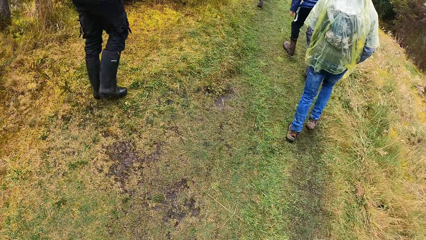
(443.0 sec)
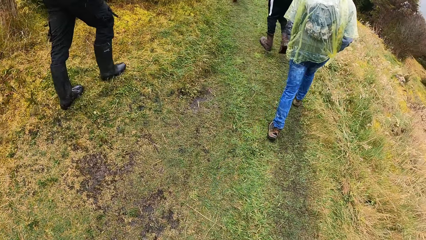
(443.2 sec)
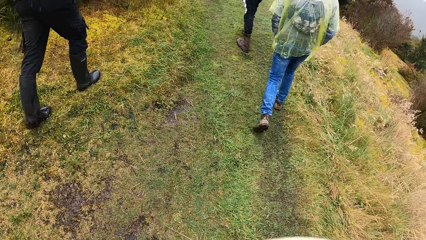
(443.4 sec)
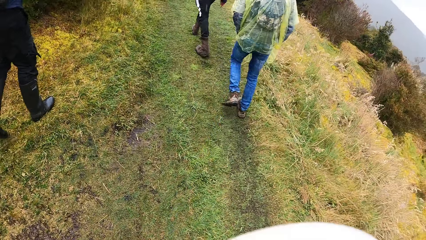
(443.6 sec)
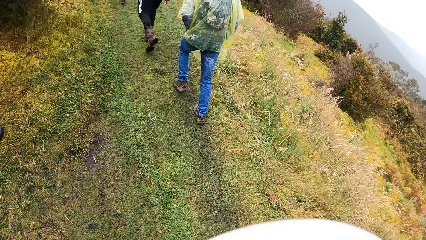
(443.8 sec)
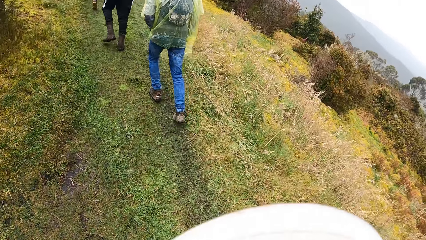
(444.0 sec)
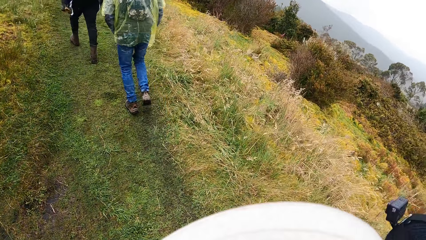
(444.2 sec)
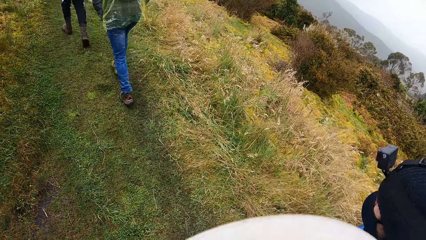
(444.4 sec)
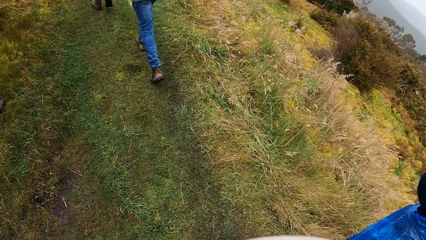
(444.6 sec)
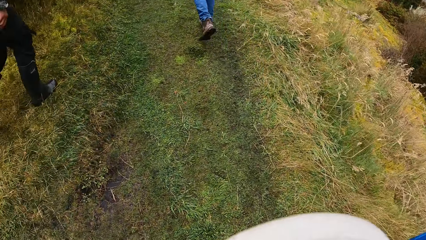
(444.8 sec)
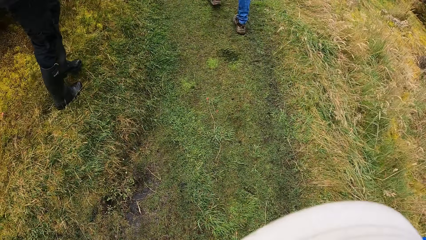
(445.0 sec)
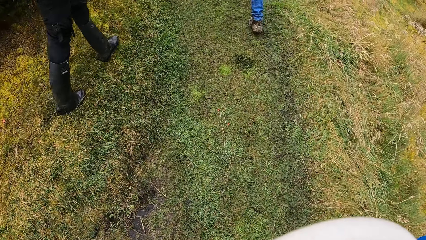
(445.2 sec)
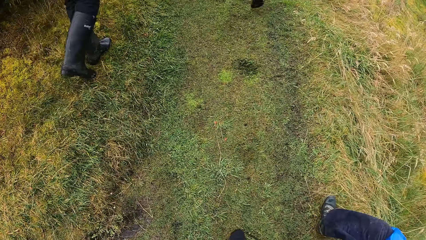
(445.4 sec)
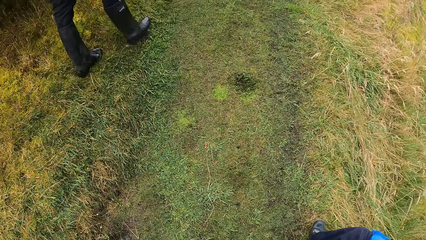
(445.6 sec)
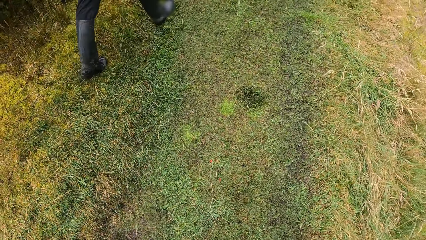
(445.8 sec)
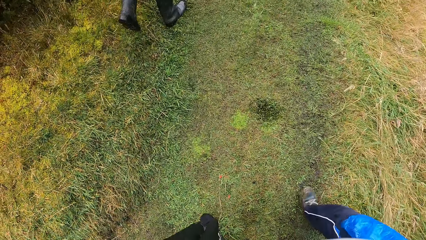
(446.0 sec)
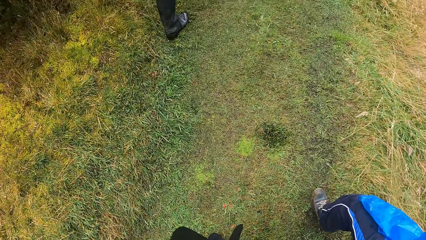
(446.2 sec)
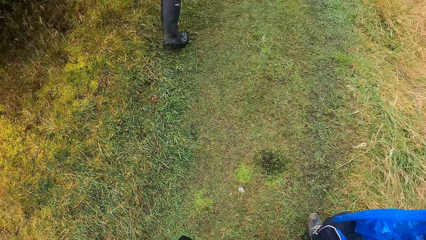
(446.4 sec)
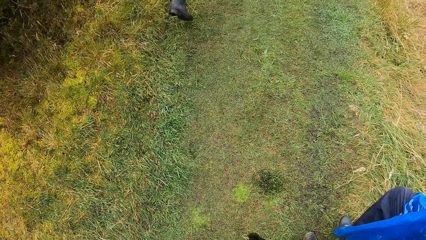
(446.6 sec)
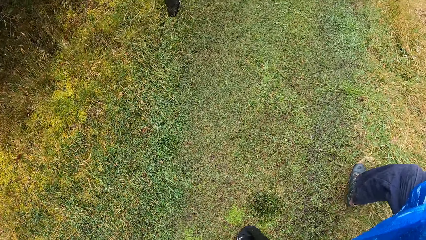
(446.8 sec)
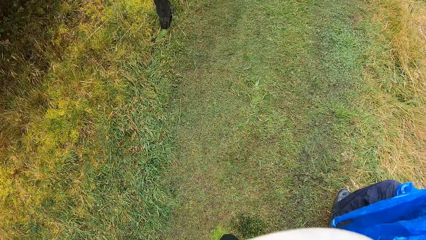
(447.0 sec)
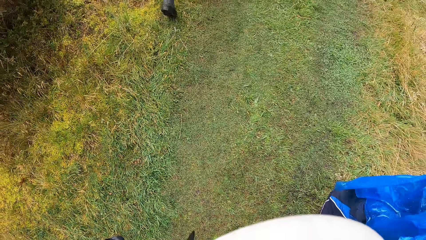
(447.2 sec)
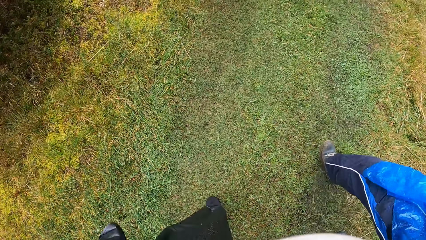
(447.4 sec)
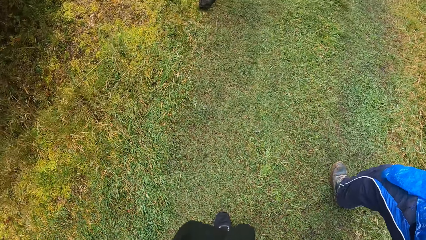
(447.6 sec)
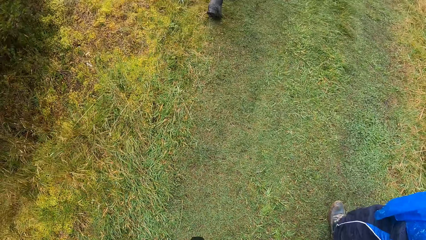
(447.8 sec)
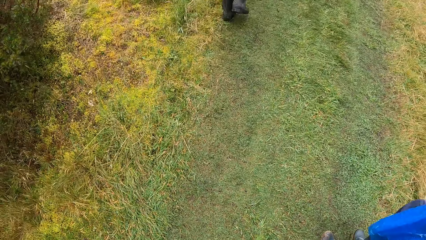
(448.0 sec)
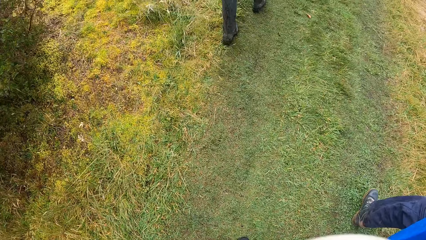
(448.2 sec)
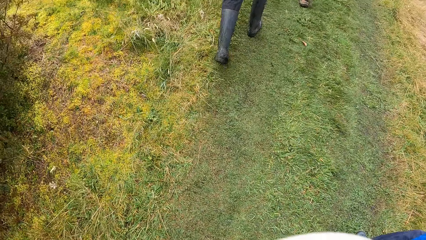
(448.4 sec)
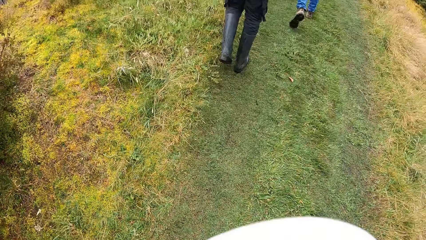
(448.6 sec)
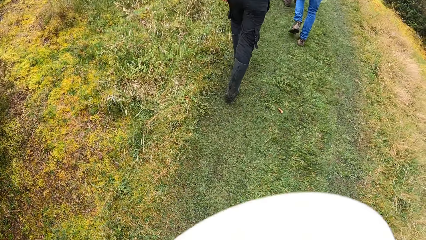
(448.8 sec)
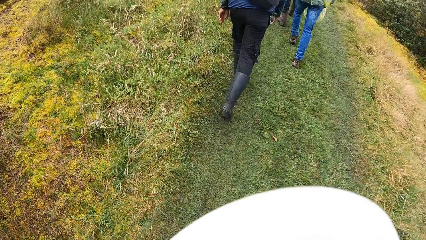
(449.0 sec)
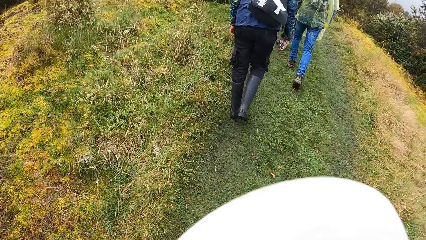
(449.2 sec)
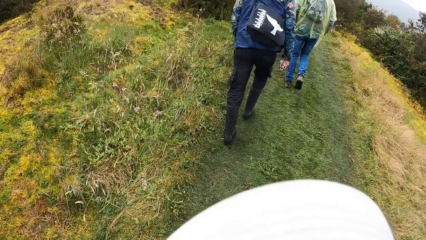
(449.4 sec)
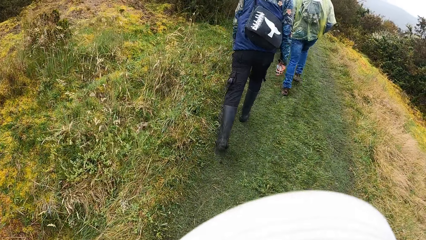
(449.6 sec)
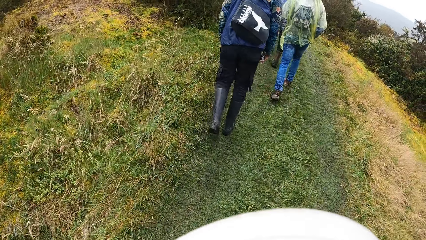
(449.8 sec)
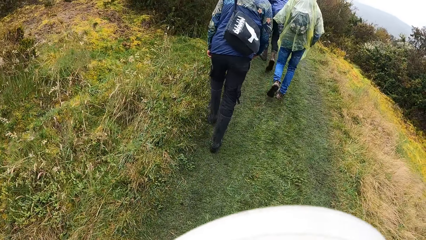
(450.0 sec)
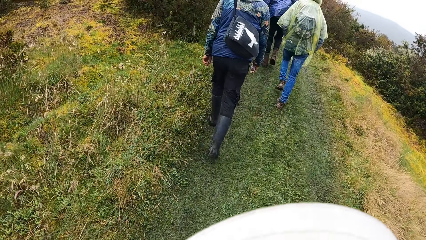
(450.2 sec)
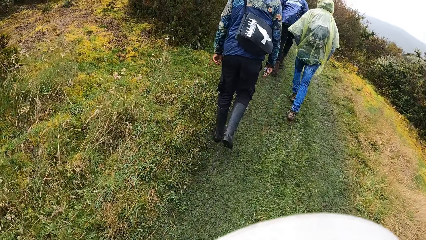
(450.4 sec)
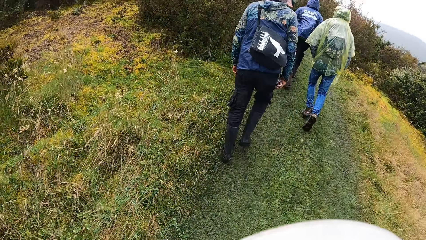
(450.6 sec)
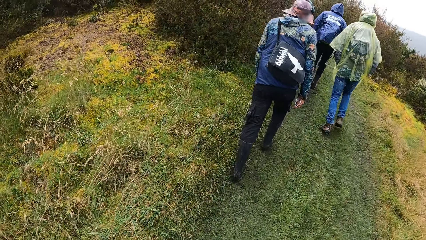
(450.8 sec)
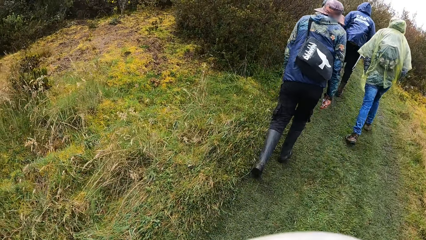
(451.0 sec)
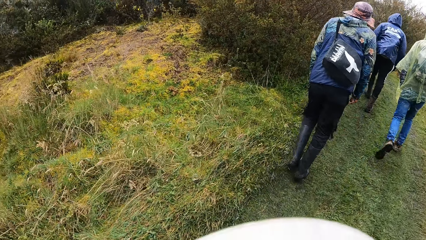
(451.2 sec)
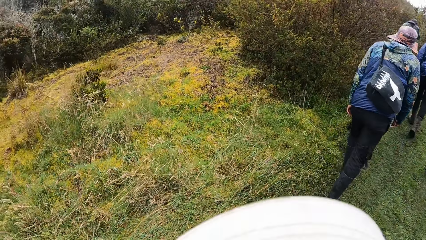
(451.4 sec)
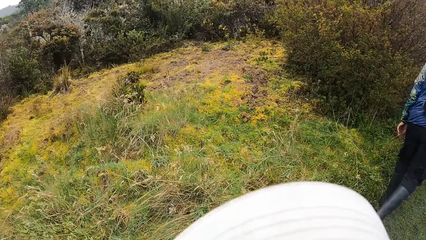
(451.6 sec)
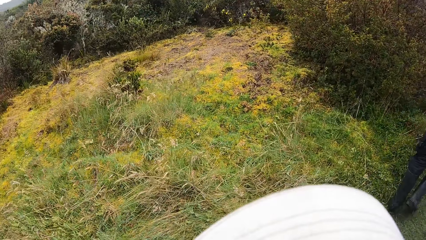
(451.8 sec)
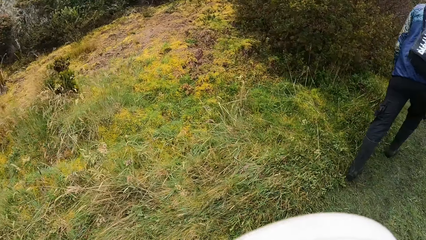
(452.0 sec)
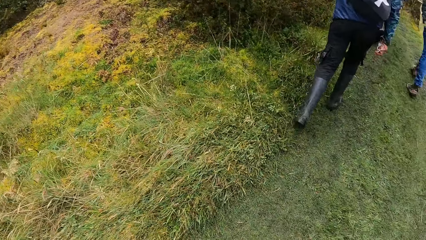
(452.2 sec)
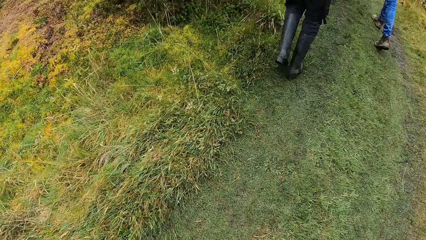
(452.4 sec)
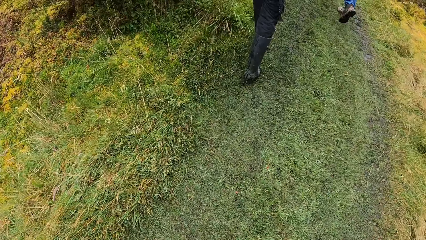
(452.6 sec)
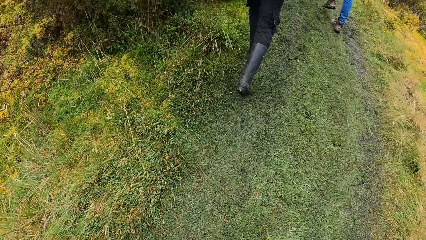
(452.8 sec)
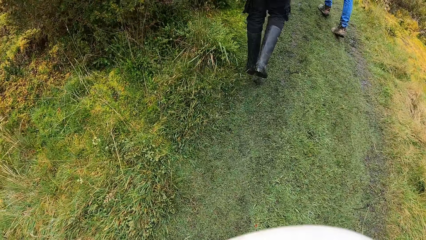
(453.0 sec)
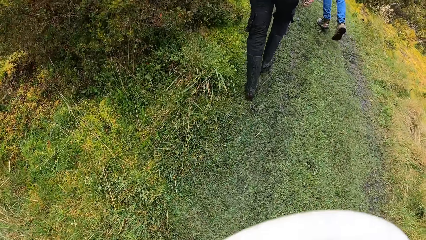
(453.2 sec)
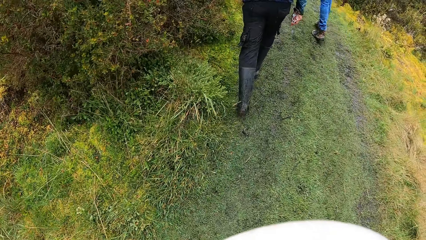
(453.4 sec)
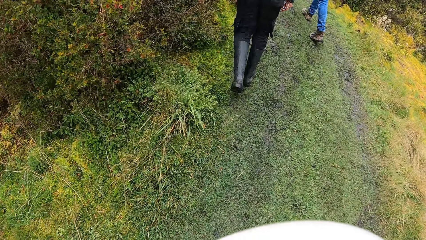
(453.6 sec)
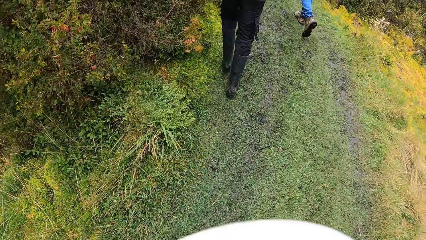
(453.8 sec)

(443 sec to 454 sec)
A man walks around. The camera wearer walks up the mountain with the group of people. Another man walks around the field. Another man walks around the field. The camera wearer walks around the field.

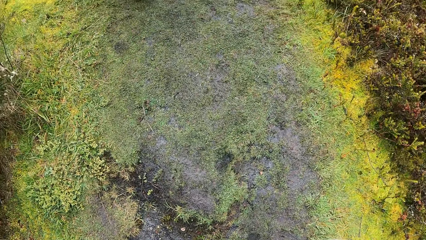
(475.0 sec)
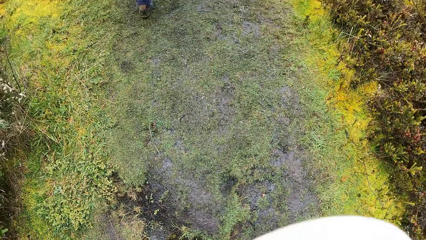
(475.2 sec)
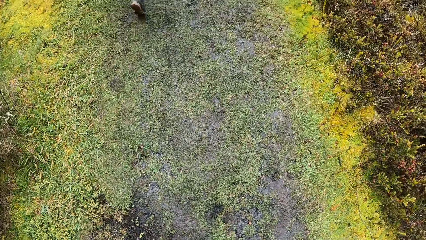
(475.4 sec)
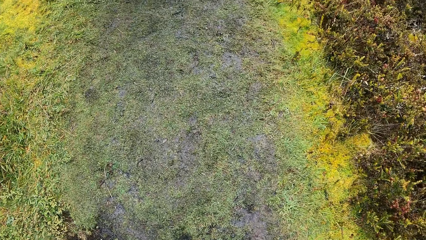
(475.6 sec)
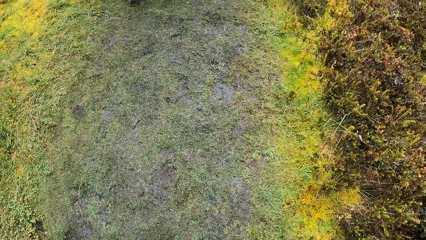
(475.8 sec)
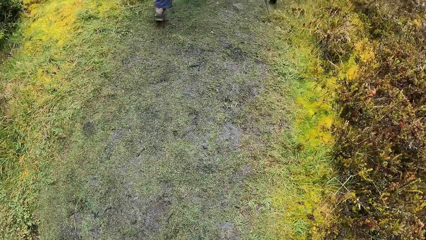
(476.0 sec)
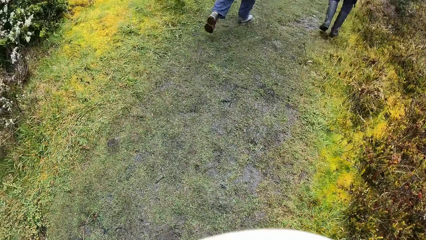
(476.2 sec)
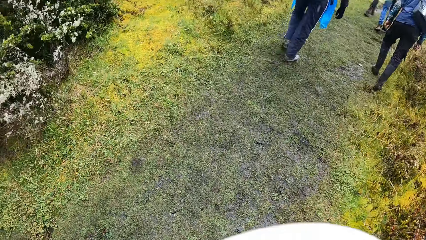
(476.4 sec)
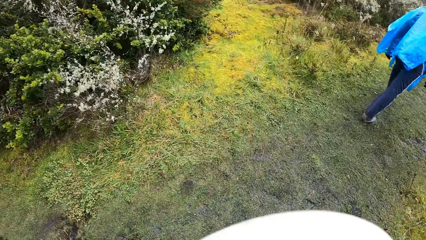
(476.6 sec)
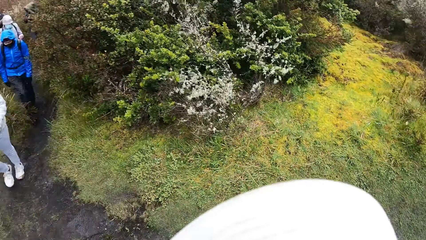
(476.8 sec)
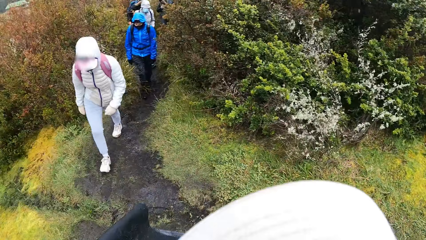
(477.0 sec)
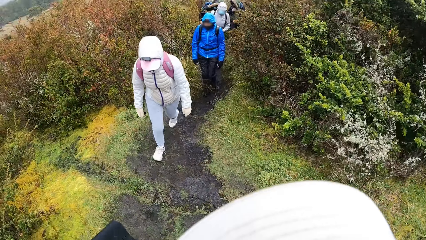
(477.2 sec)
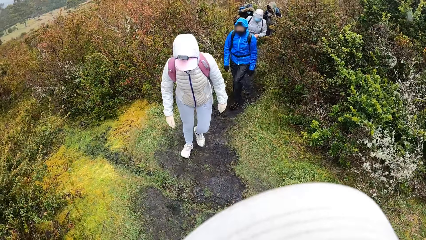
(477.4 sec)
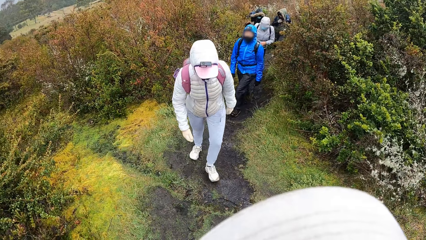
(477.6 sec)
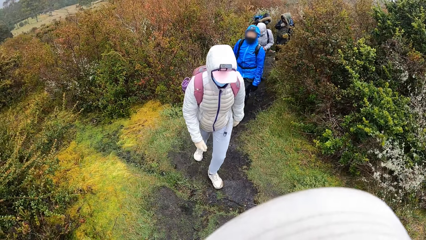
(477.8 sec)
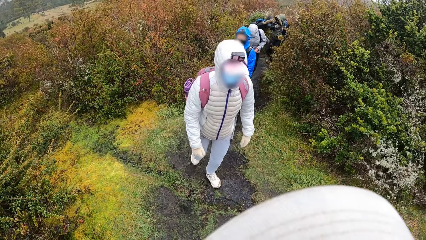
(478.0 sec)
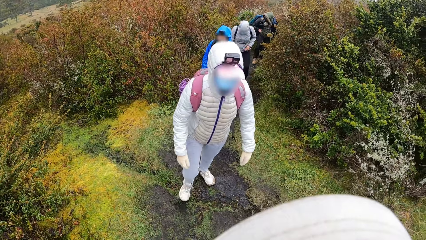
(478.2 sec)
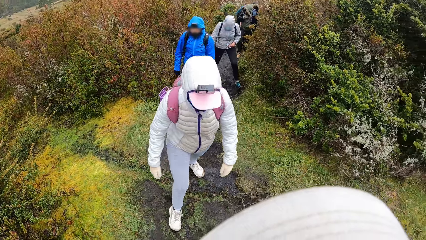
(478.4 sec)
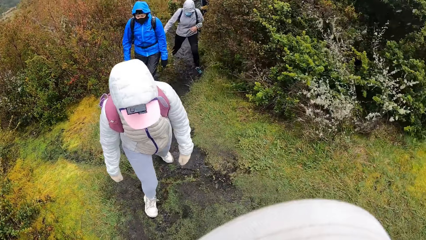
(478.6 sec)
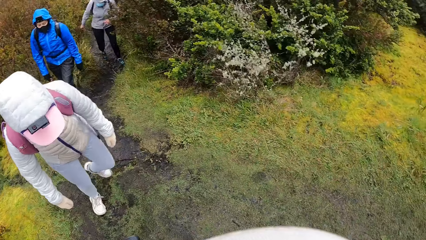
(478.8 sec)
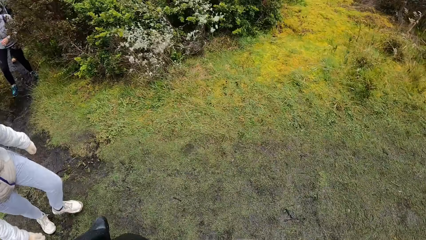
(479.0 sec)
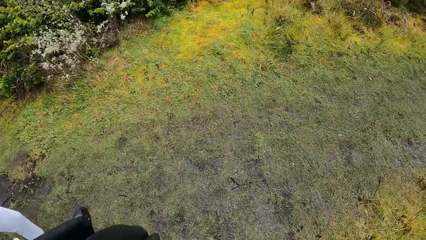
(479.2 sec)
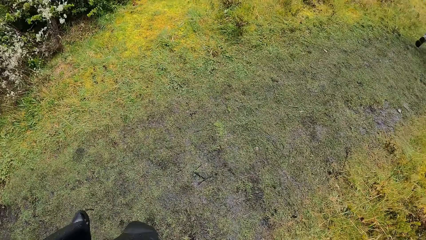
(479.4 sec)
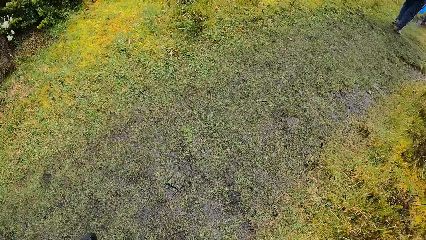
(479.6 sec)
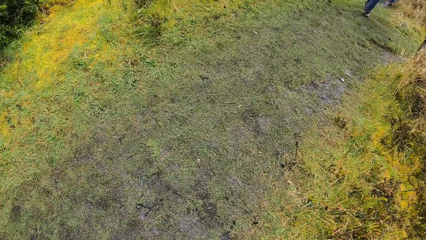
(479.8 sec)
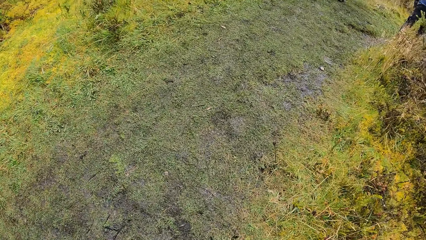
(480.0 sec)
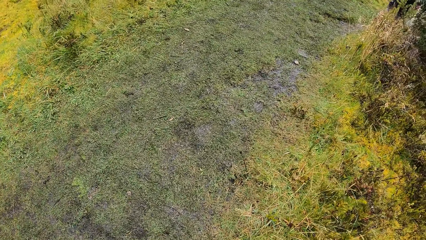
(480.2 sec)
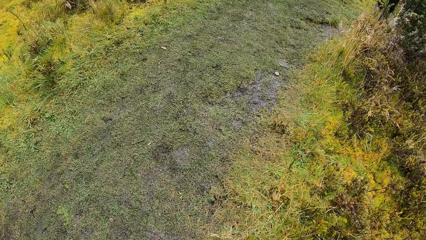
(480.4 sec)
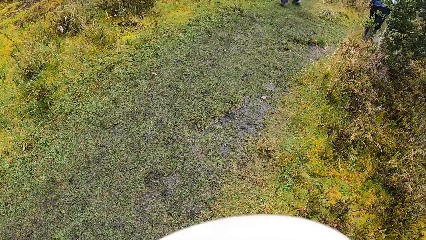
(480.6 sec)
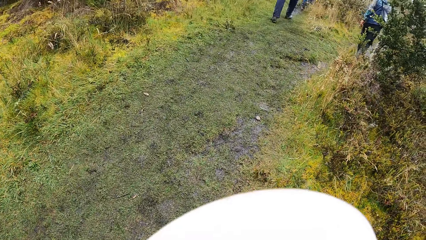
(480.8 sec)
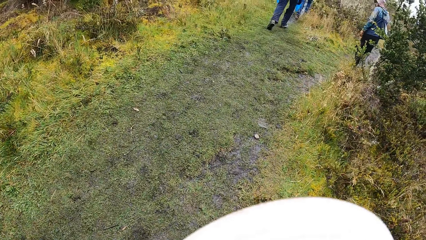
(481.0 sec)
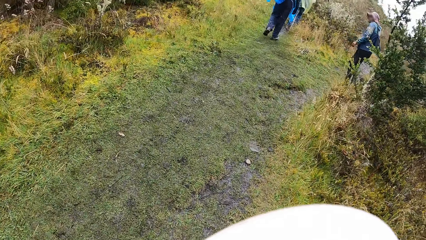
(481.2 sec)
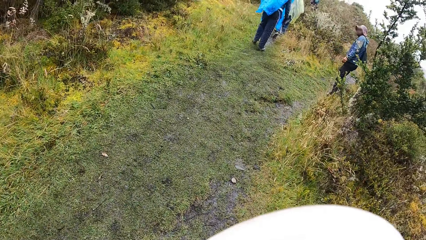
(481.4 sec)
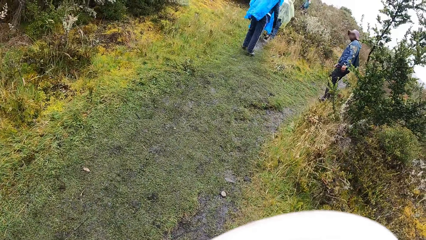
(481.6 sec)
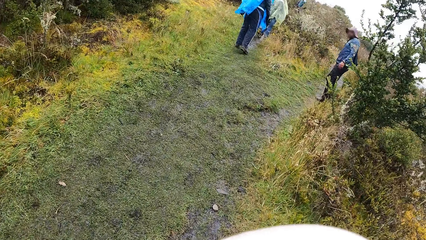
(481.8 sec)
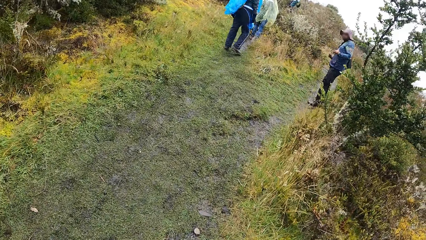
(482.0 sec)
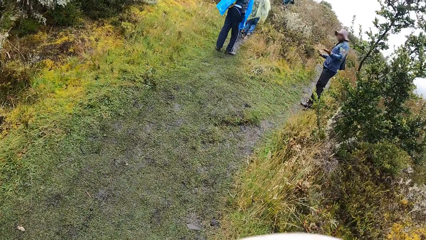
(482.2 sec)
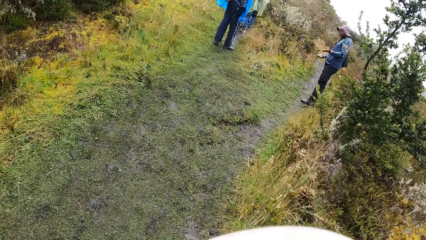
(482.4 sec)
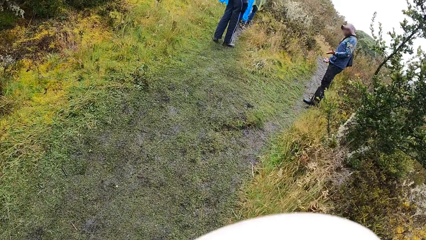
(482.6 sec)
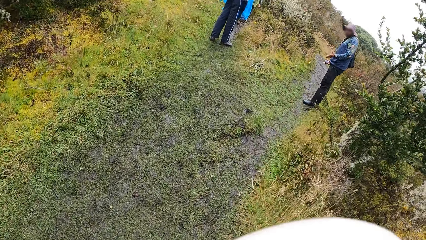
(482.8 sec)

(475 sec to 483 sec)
The camera wearer looks around. They interact with a woman. They walk around the field. A man talks to the group of people. Another man moves the hands.
